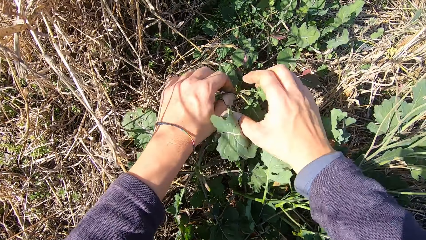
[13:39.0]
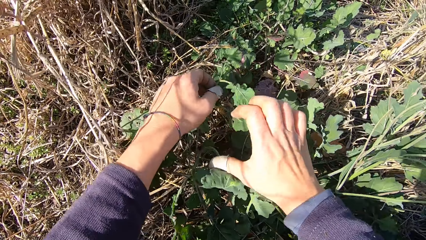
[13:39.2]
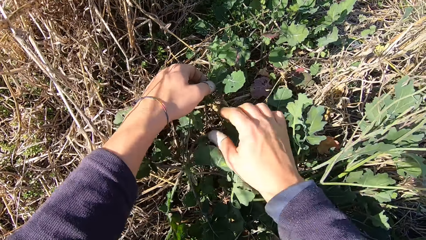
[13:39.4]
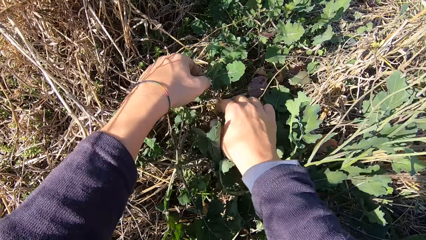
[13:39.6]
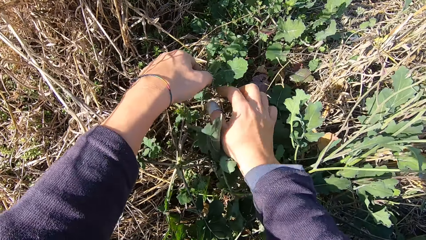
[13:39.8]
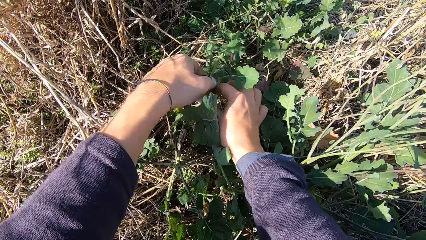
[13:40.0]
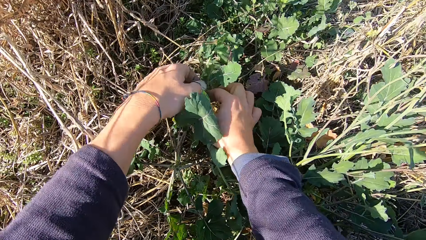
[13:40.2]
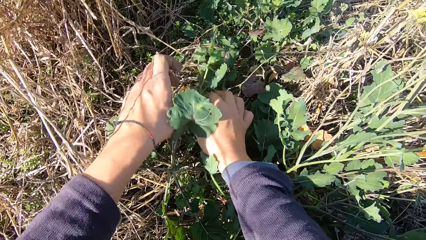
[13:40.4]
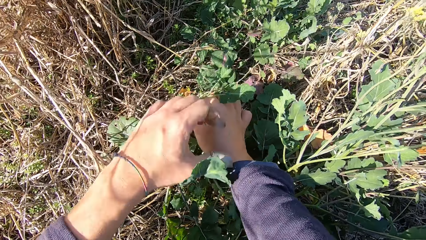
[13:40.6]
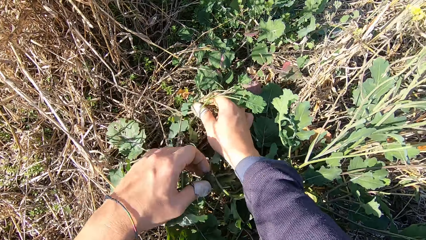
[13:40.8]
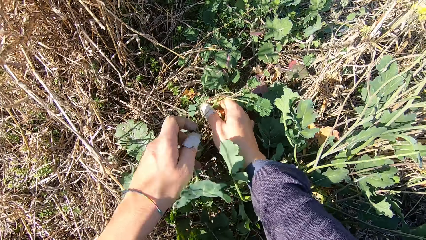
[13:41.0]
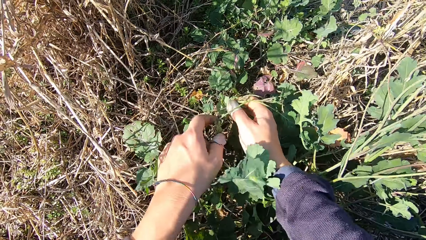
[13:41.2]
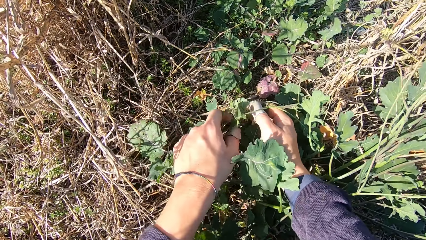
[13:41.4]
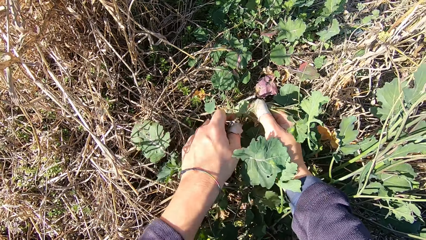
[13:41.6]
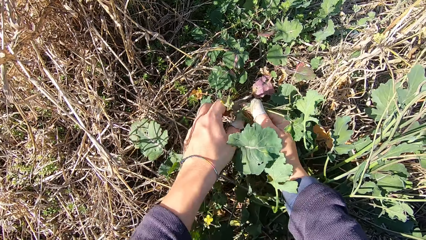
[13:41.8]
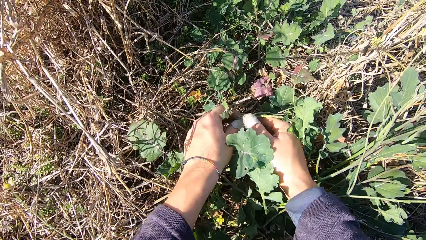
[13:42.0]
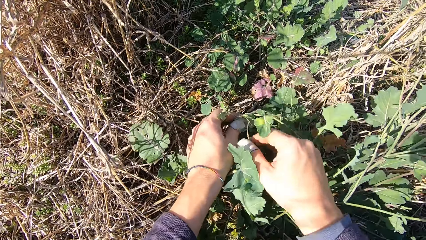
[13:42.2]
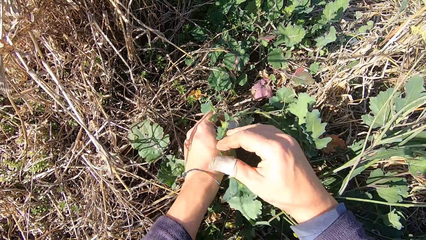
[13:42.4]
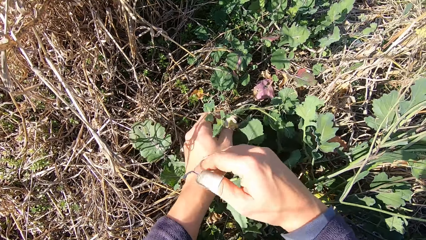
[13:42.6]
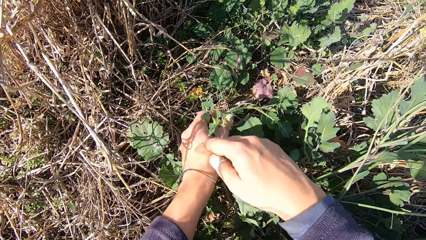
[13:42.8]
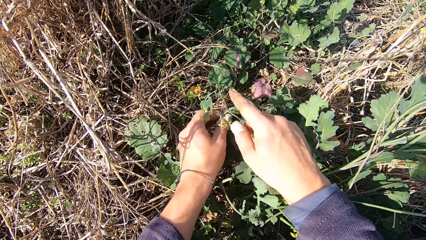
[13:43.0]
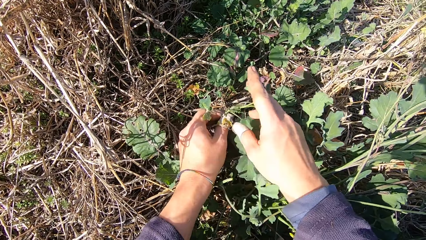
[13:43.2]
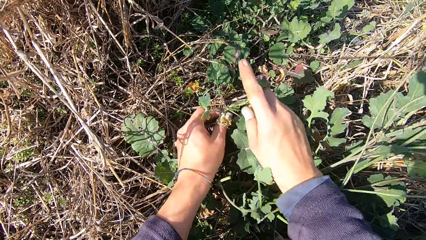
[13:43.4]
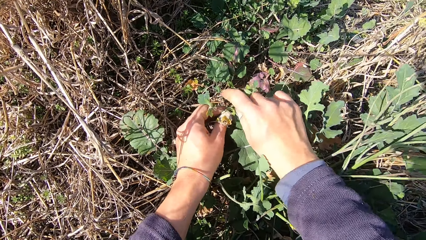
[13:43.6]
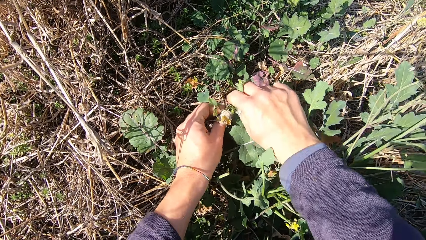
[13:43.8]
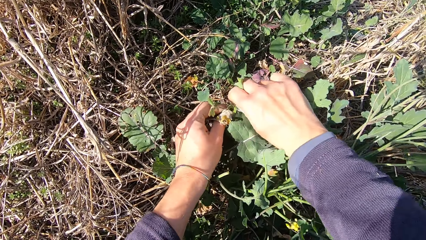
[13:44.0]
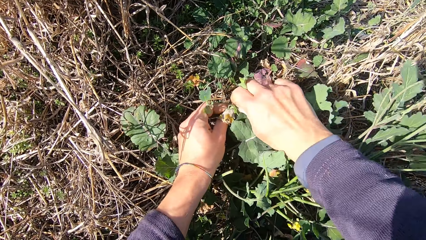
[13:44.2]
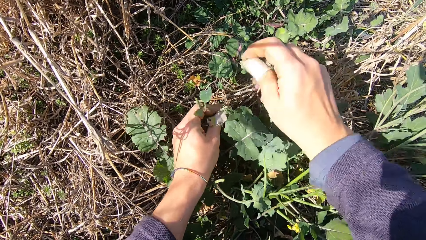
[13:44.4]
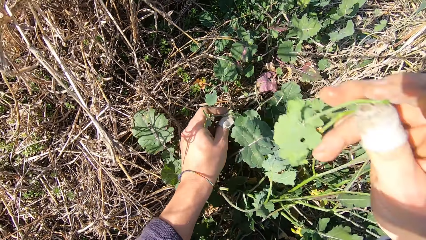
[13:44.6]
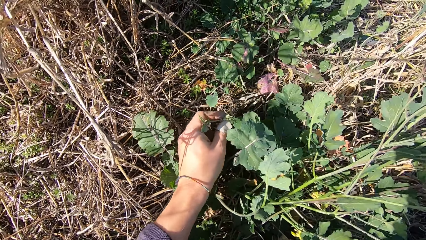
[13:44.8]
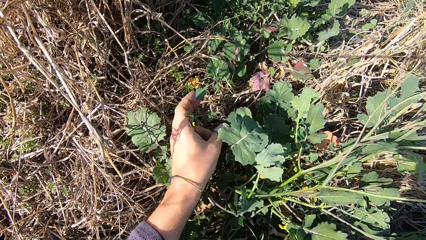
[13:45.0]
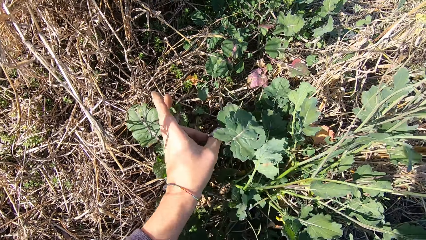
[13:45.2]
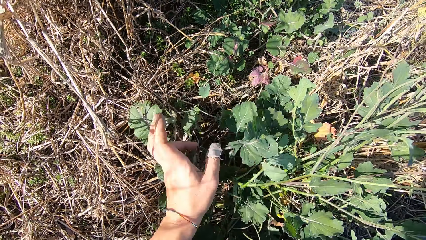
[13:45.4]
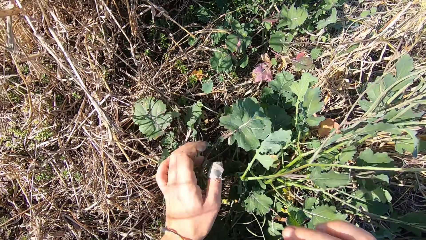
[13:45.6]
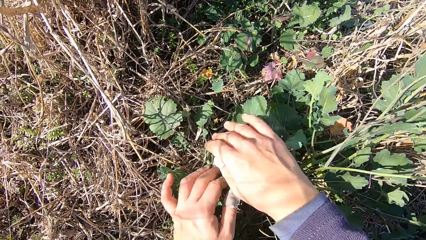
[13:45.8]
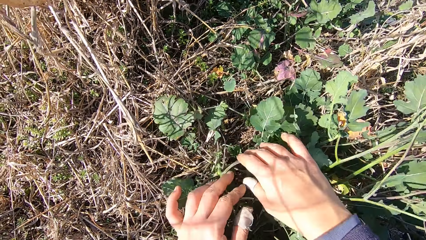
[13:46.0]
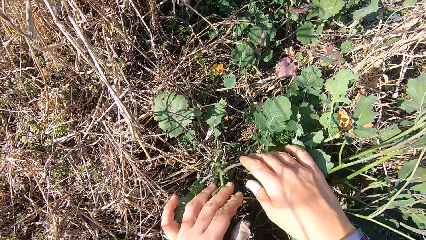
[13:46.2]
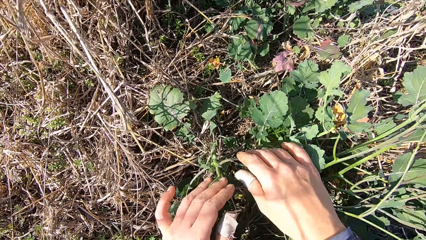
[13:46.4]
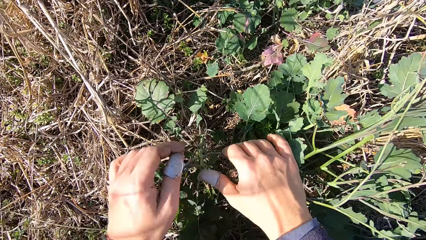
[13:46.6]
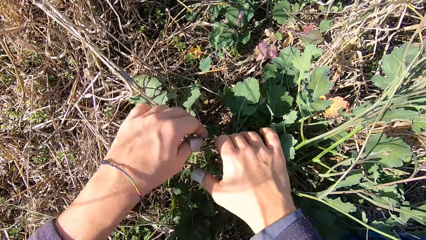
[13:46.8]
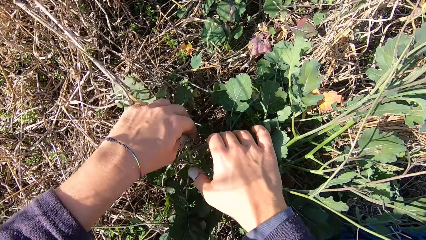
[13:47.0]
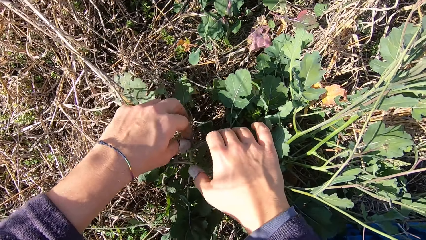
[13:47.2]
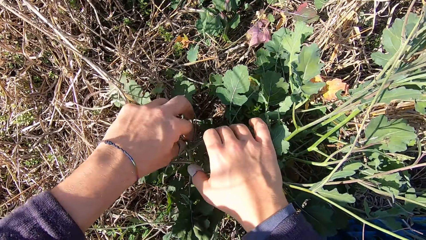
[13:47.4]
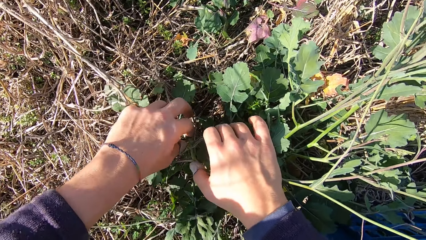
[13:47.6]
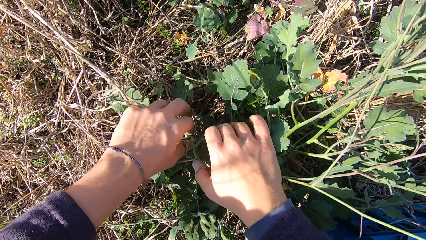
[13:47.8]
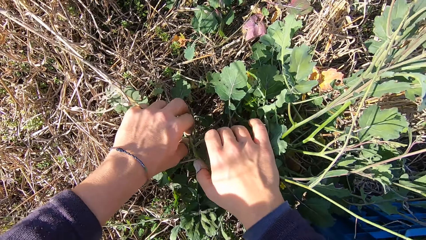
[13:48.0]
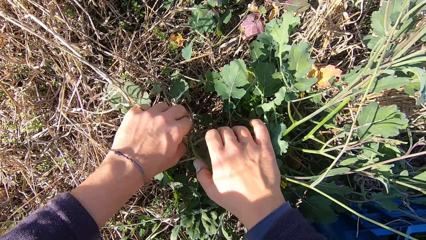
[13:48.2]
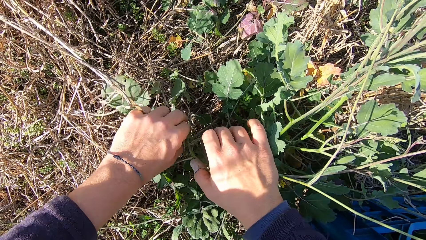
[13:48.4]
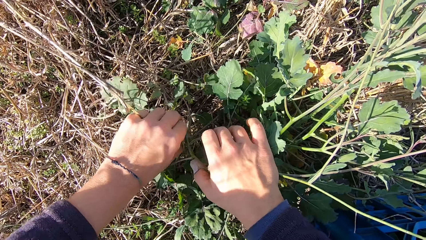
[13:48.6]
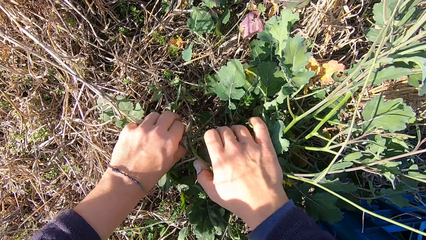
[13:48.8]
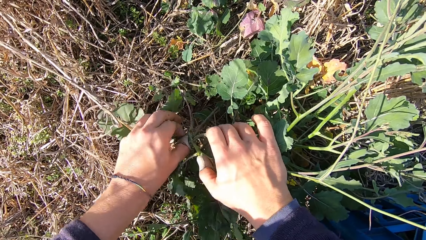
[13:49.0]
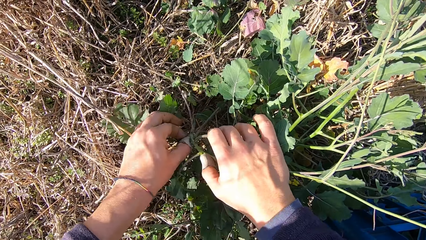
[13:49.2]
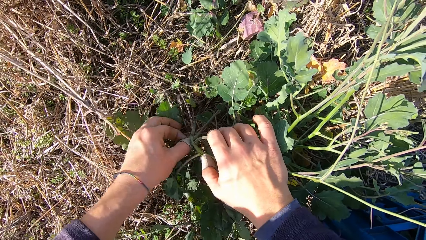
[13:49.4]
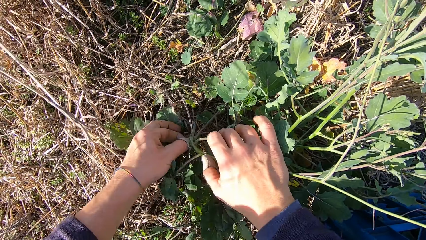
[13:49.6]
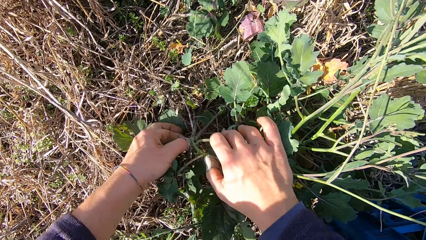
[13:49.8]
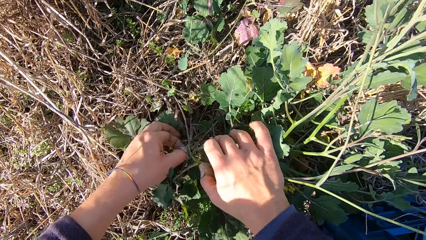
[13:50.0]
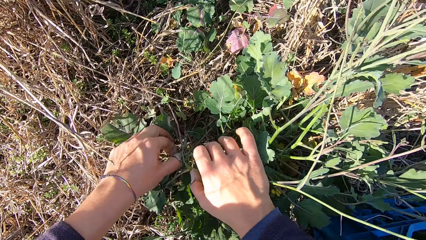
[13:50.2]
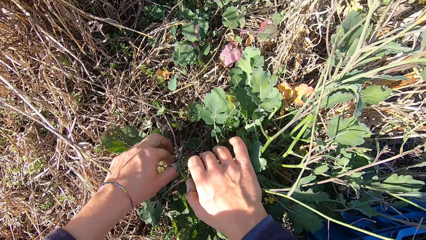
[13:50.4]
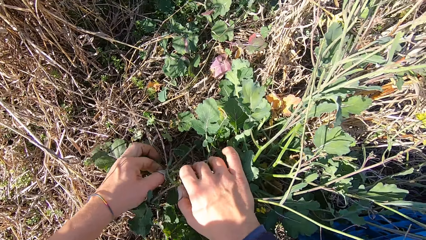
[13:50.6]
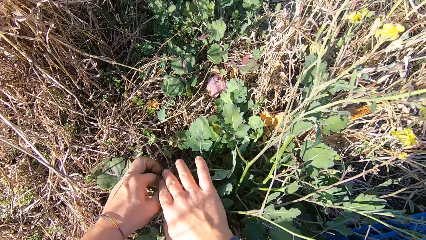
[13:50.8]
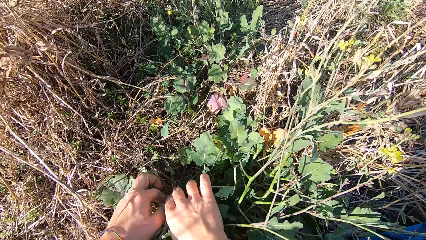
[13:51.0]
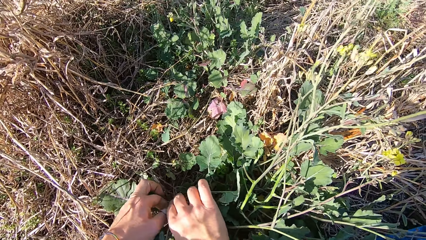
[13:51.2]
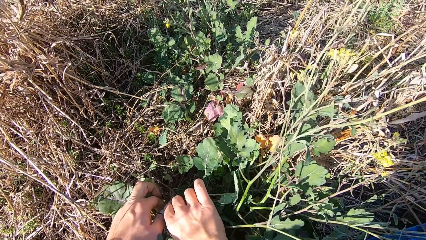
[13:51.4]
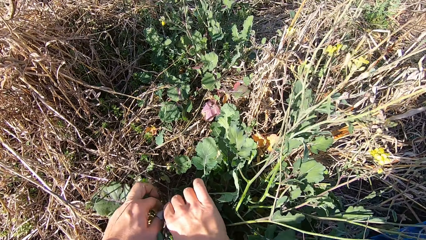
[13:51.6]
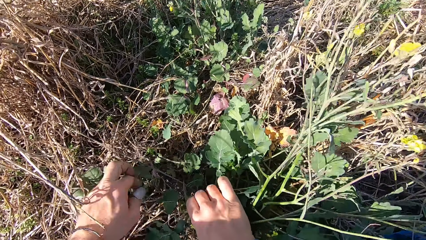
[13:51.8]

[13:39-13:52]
The camera wearer handles a dandelion plant. He cuts a stem from the plant with his hand. He picks the dandelion plant. He drops the stem in the basket. He puts leaves in the basket. He cuts leaves with a hand. He touches the plant before cutting the stem.

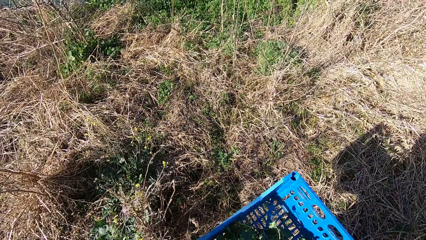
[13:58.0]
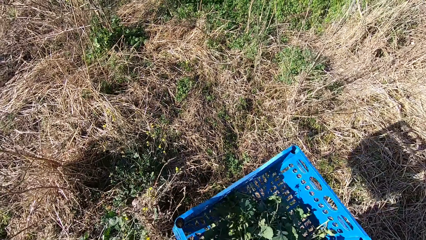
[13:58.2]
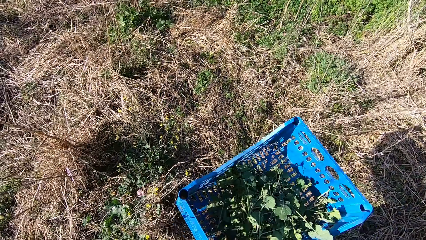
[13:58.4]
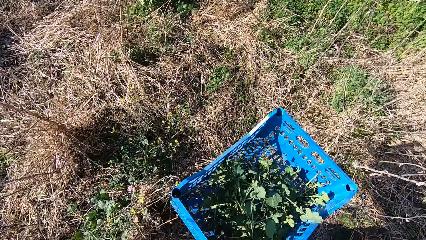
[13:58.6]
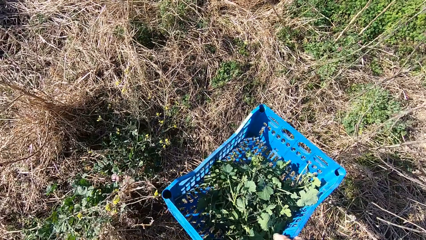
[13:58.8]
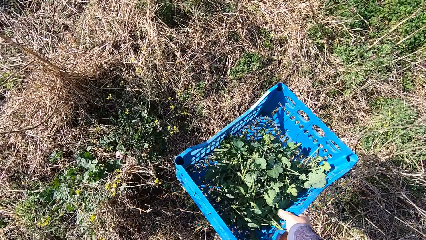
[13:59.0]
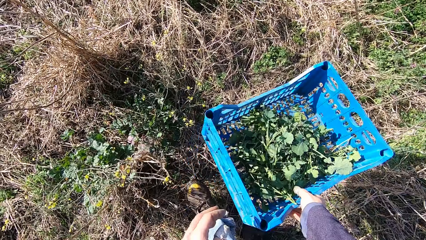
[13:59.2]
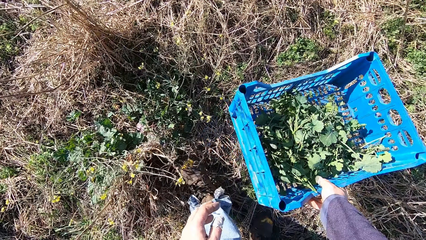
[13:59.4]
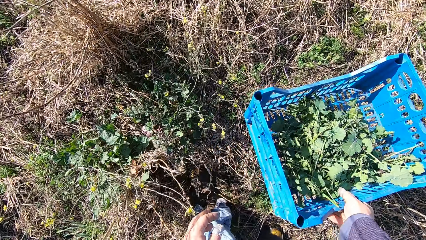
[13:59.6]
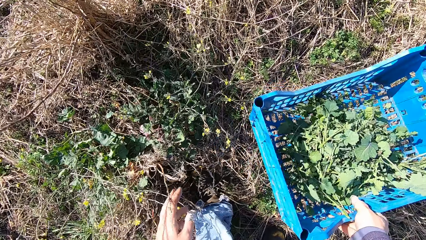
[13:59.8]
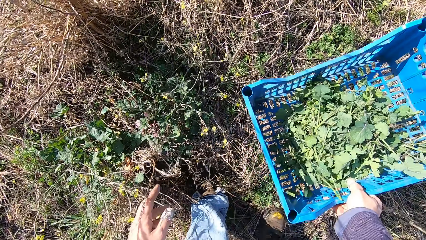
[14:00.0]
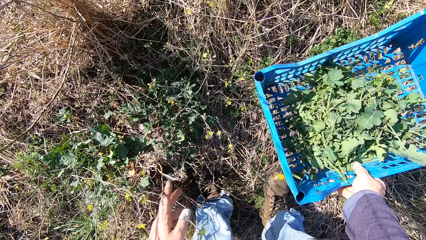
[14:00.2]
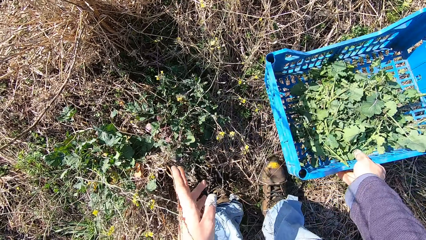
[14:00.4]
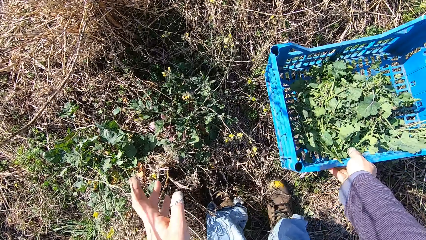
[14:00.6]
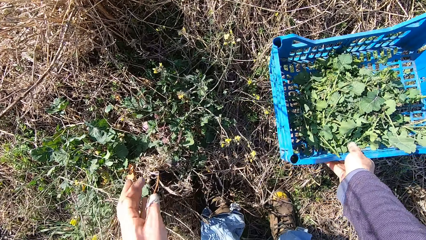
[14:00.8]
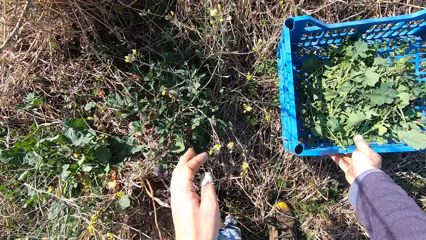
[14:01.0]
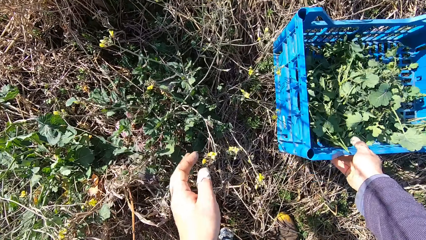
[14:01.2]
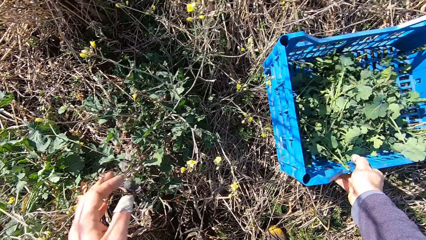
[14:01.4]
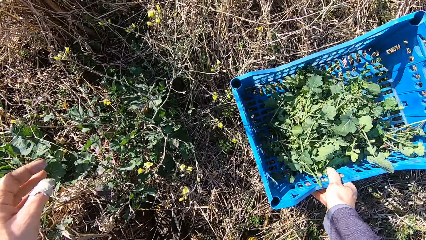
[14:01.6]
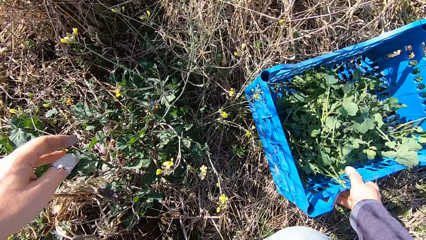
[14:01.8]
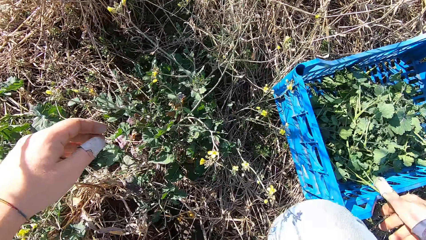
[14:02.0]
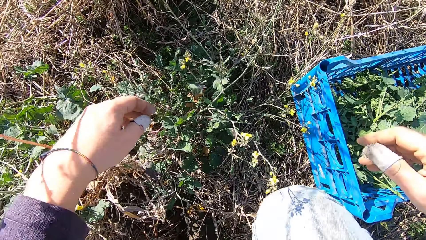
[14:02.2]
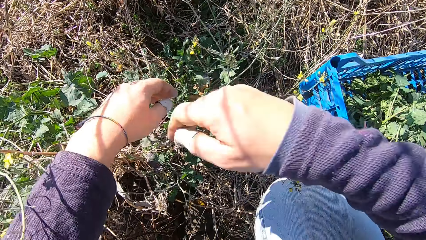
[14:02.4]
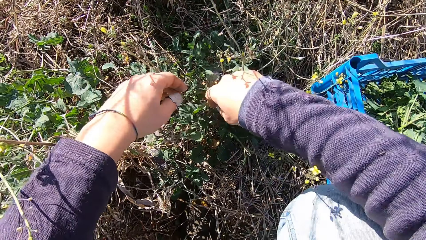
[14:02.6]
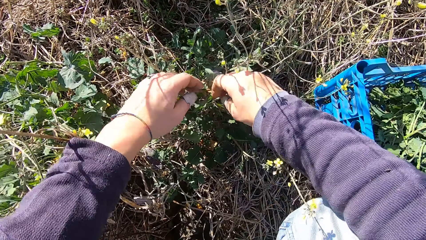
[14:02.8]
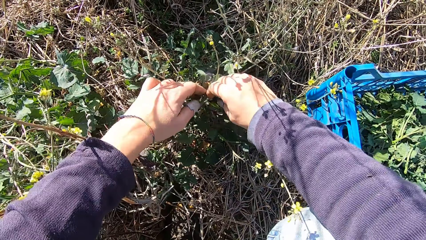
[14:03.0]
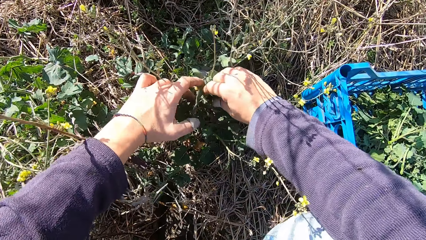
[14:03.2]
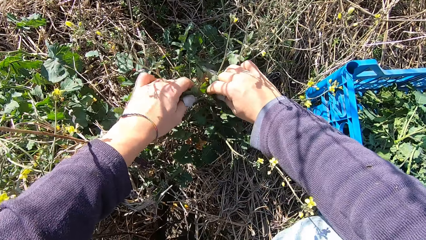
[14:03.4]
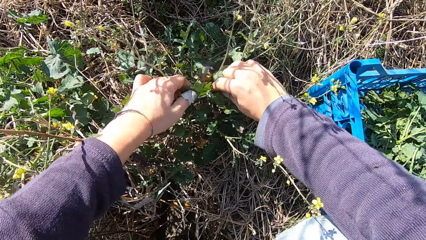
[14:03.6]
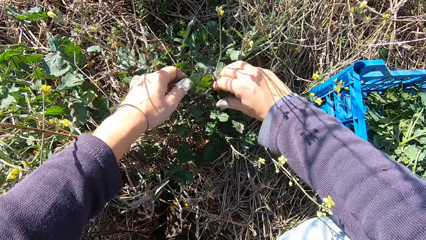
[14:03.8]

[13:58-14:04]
The camera wearer walks around a garden with a basket. They drop the basket on the ground.
